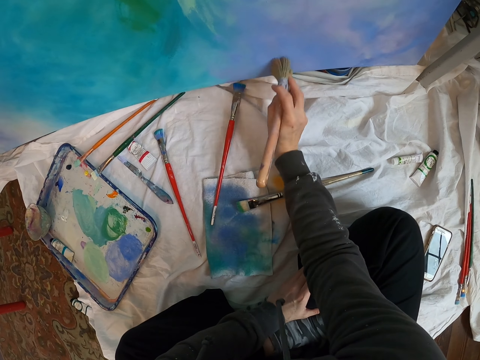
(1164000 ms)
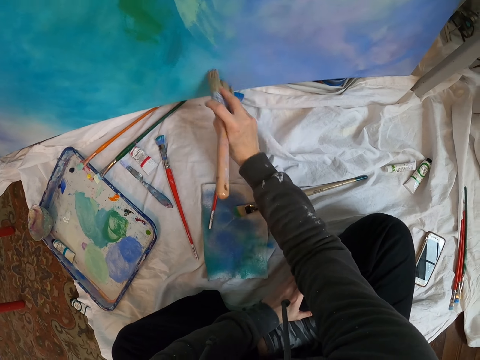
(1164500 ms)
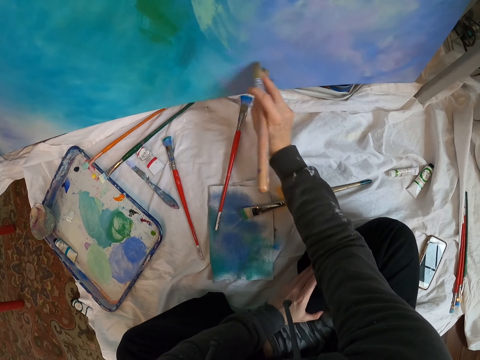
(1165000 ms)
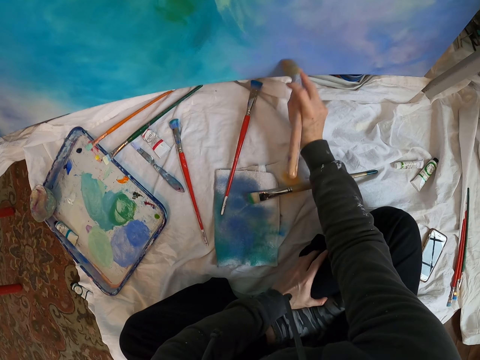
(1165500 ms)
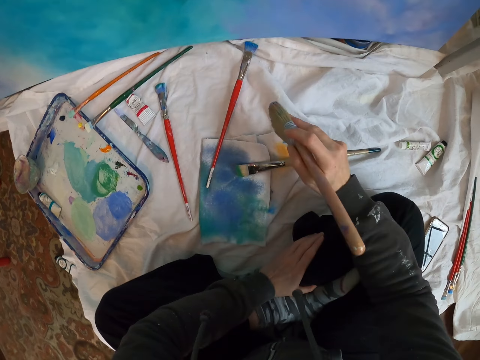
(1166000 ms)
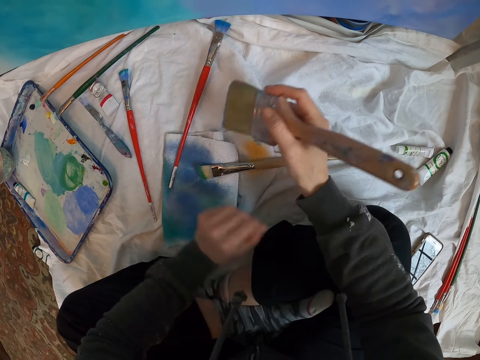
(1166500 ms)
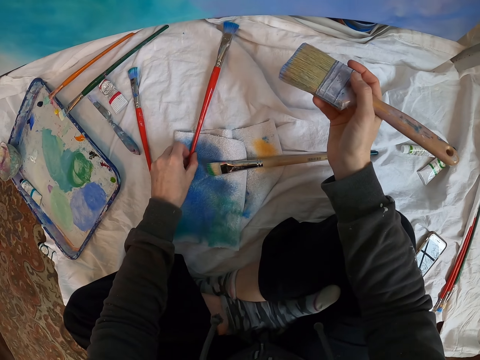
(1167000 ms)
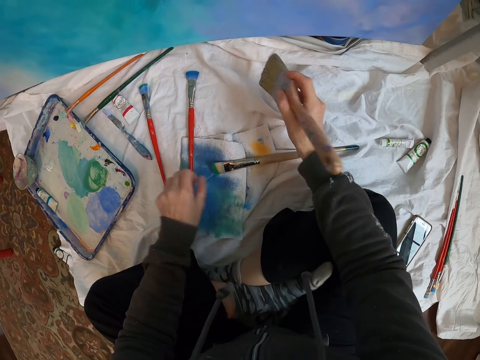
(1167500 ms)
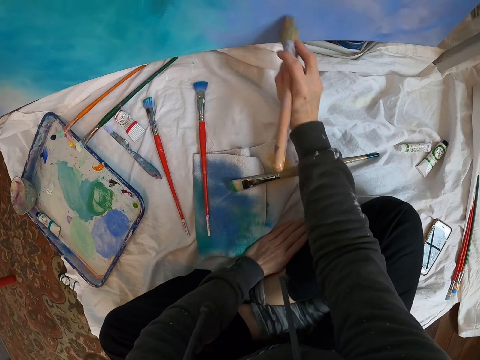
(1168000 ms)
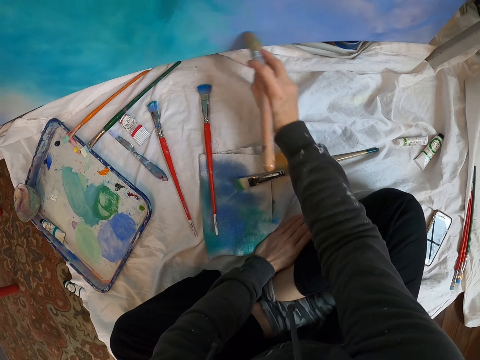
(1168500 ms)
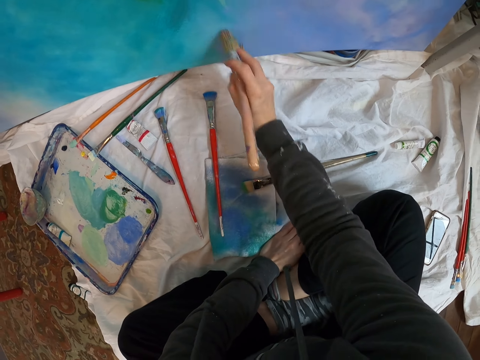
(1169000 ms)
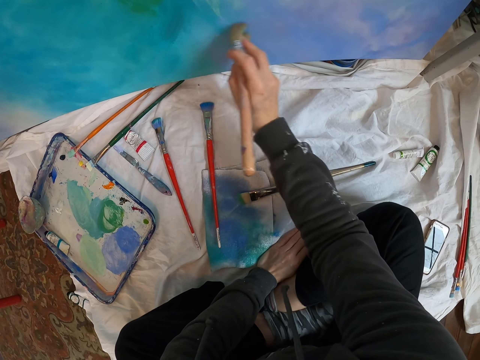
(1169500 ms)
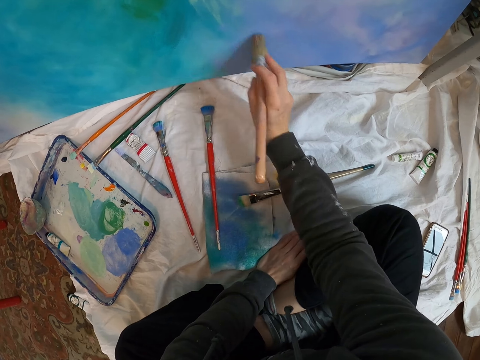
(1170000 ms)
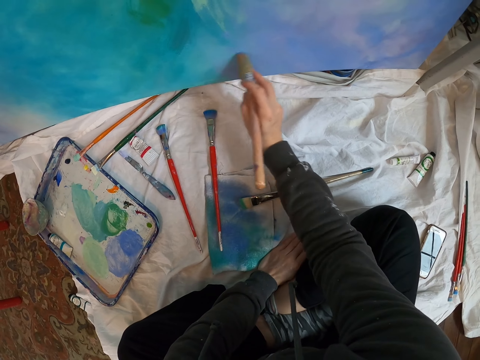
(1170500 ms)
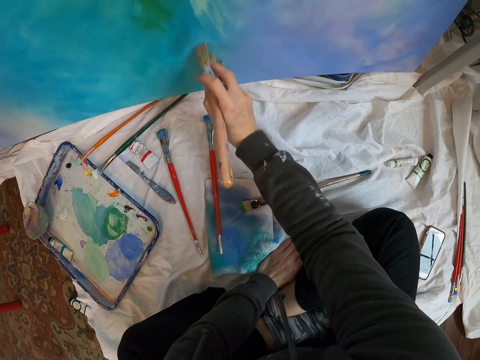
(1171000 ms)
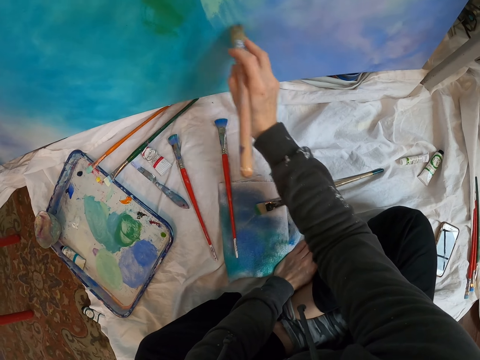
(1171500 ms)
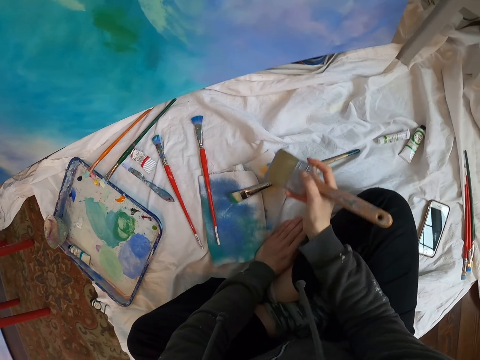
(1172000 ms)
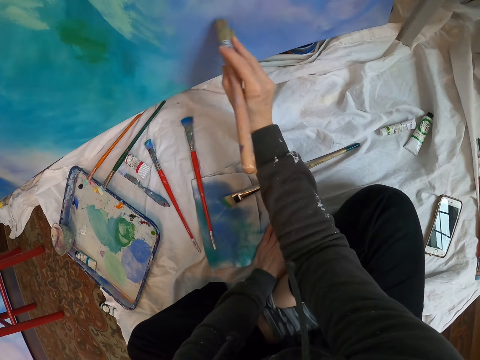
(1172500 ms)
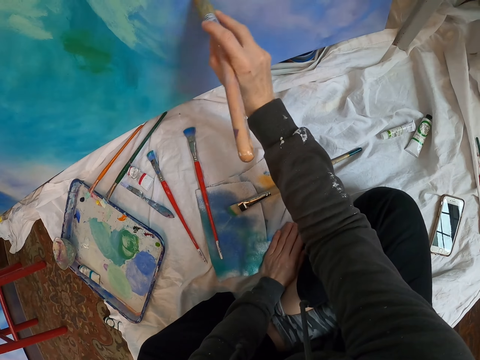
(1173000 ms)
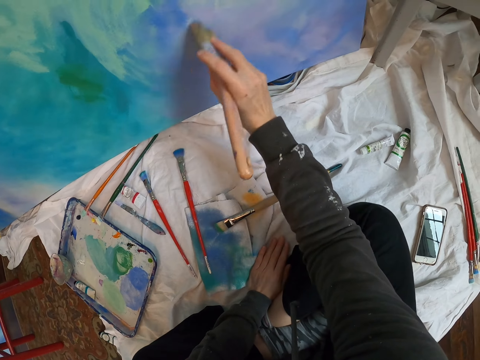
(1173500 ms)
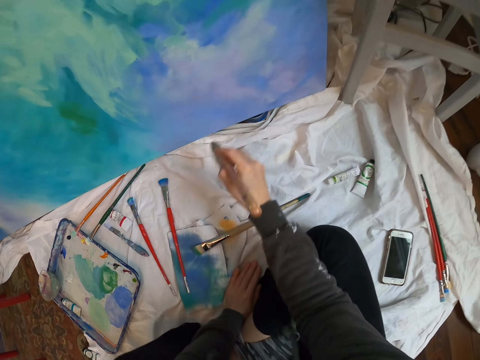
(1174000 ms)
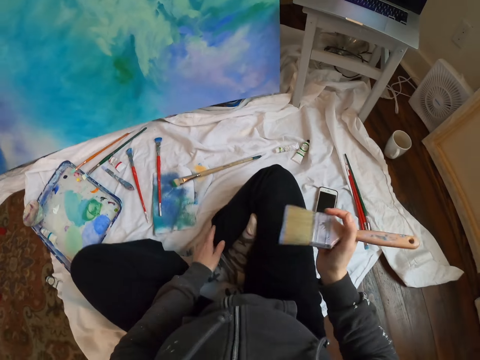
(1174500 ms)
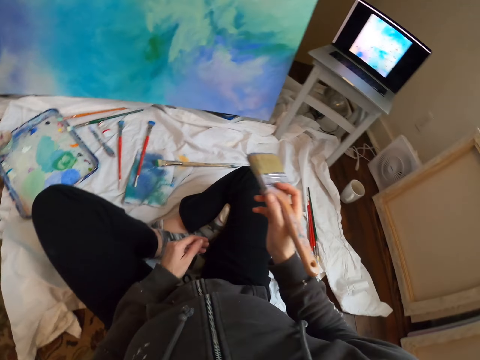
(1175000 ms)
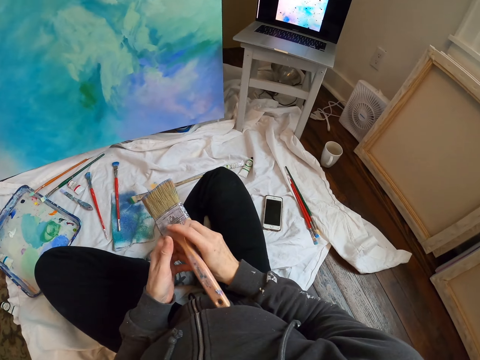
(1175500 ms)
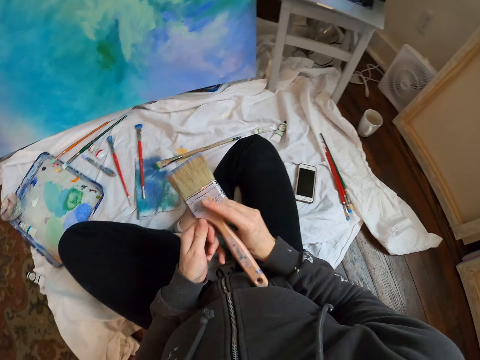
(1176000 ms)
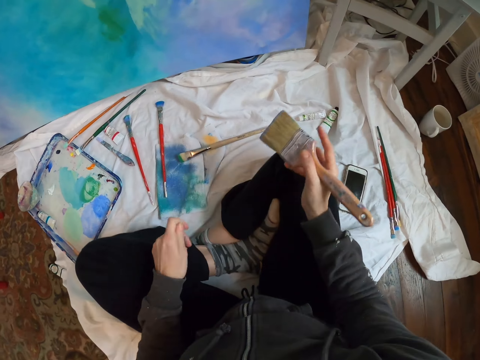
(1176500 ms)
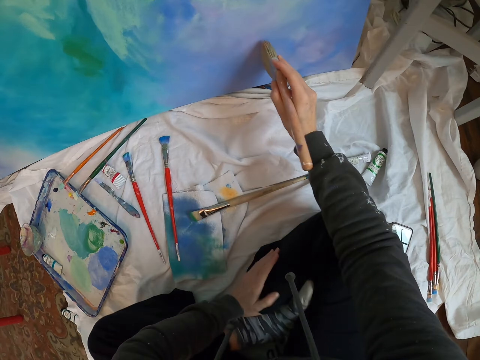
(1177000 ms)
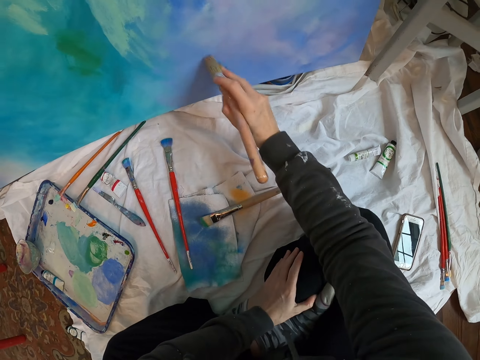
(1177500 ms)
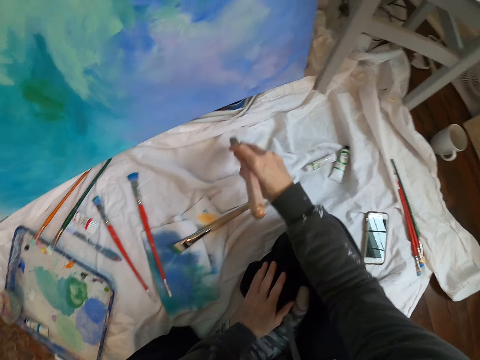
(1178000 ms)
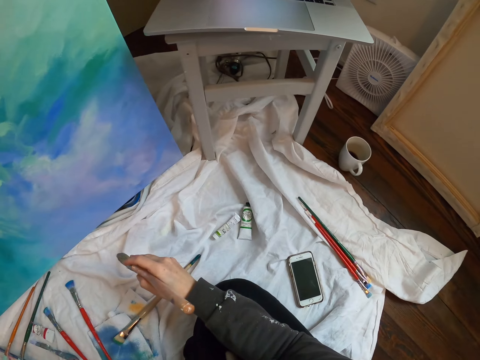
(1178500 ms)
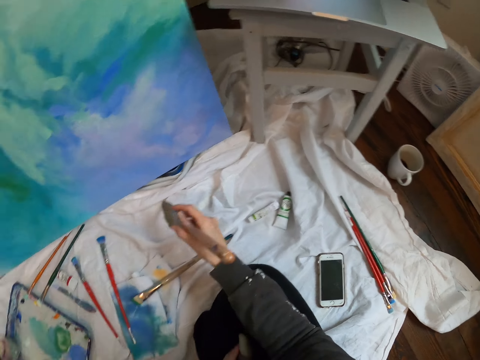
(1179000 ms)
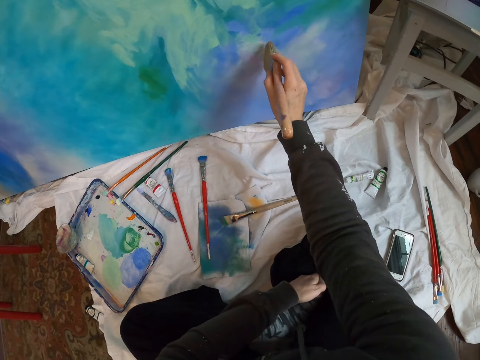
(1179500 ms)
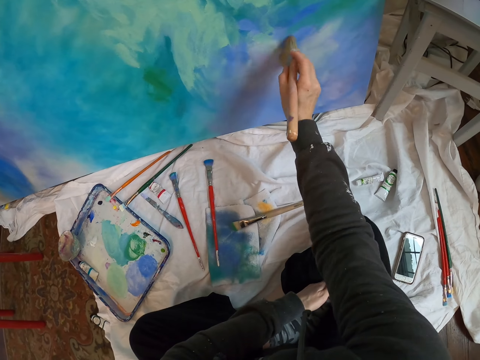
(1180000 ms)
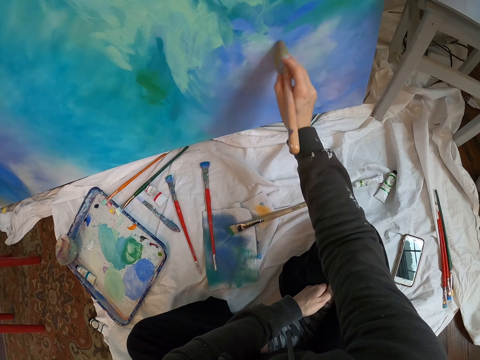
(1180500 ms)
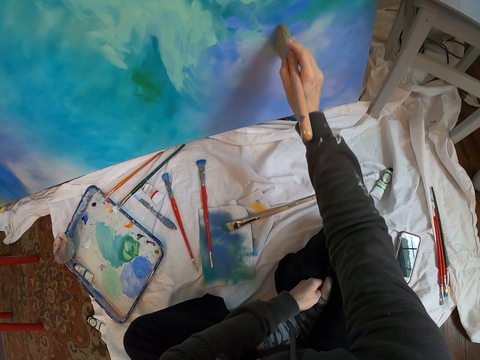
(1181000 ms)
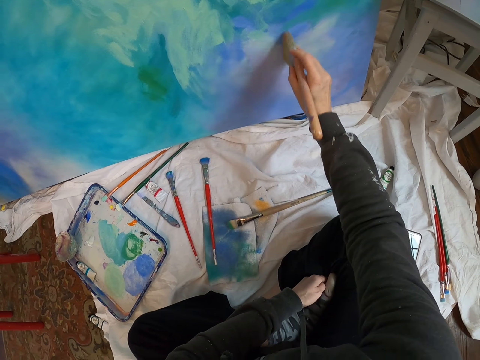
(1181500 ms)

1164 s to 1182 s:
The camera wearer moves a paint brush. They hold the paintbrush on the cloth. They polish the paint on the art. They look at the laptop. They hold the paint brush with both hands. They polish the paint on the art. They paint the wall art with the paint brush. They look at the laptop. They polish the paint on the art. They paint the wall art with the paint brush.

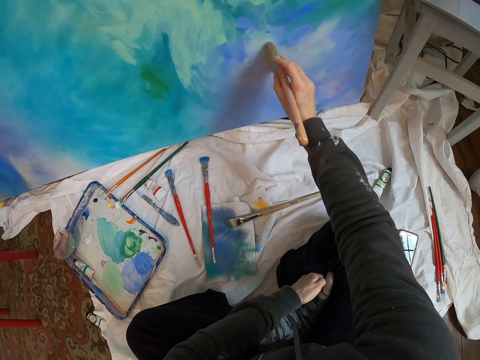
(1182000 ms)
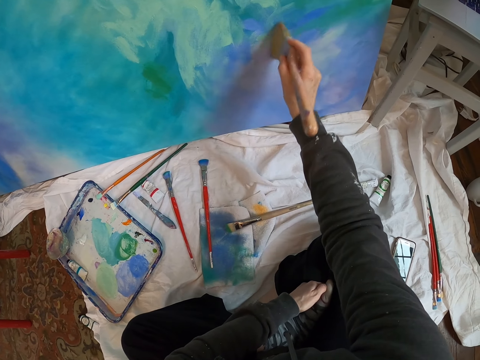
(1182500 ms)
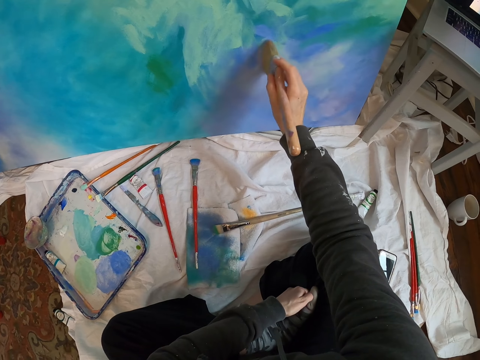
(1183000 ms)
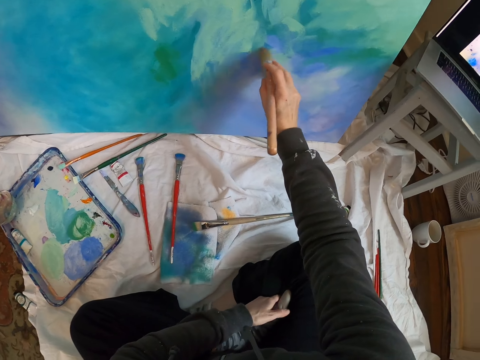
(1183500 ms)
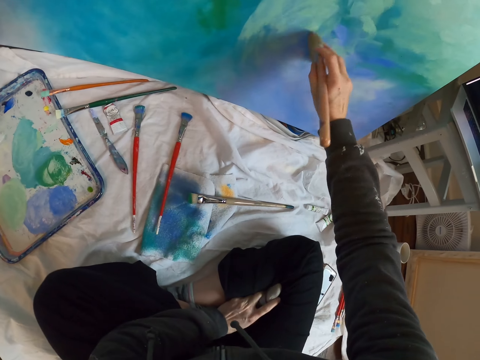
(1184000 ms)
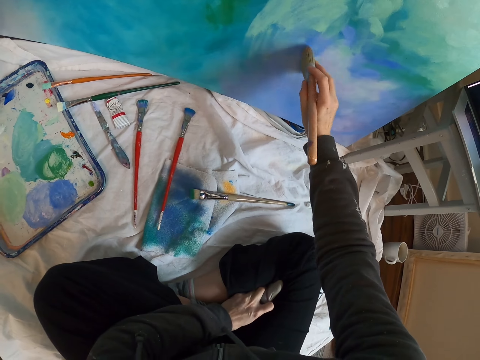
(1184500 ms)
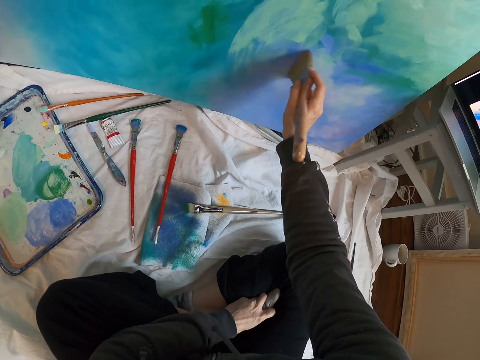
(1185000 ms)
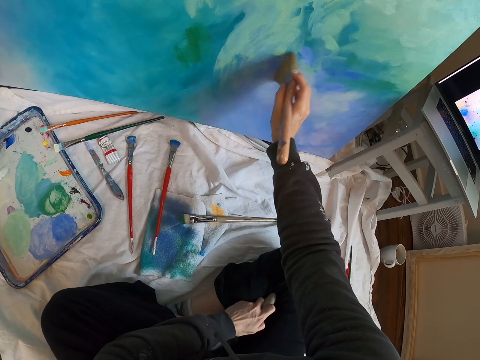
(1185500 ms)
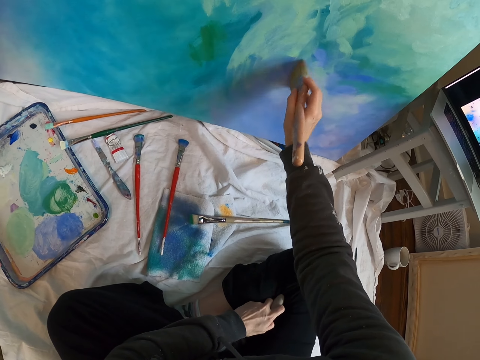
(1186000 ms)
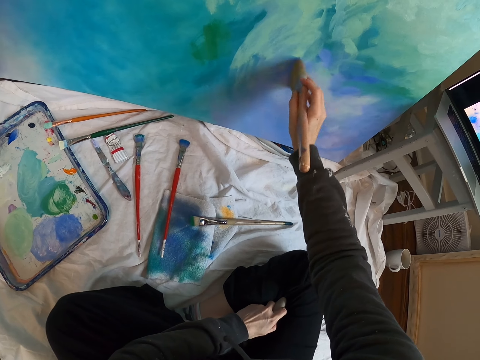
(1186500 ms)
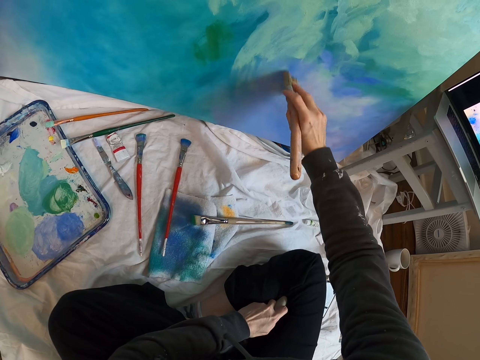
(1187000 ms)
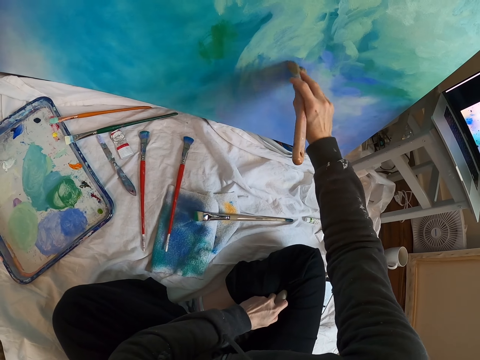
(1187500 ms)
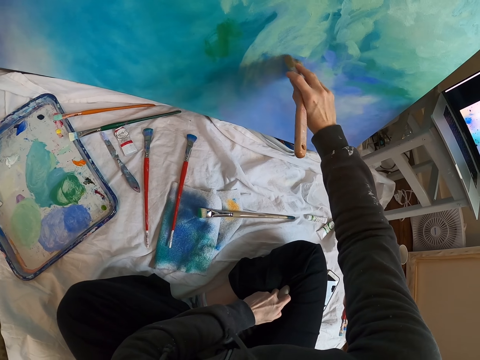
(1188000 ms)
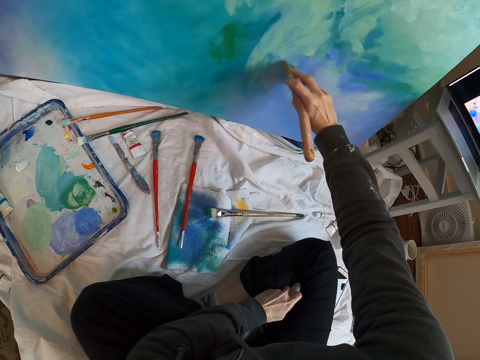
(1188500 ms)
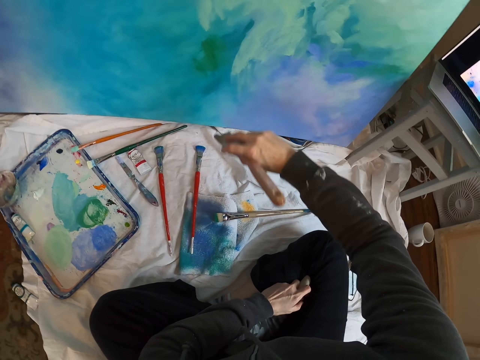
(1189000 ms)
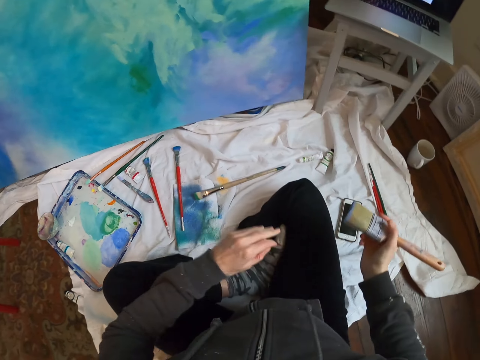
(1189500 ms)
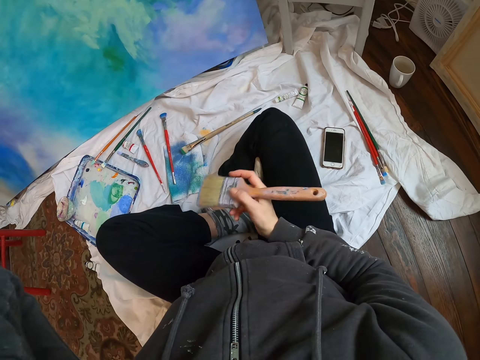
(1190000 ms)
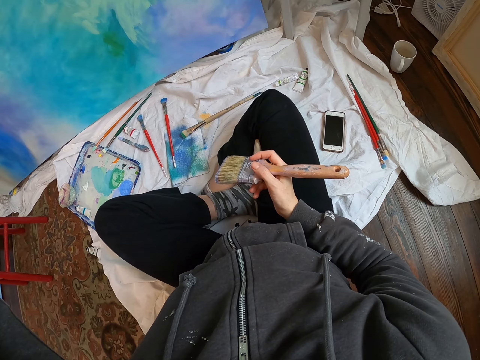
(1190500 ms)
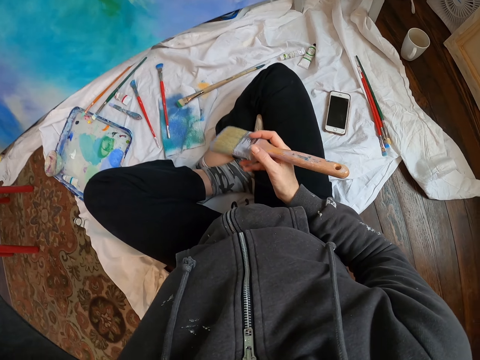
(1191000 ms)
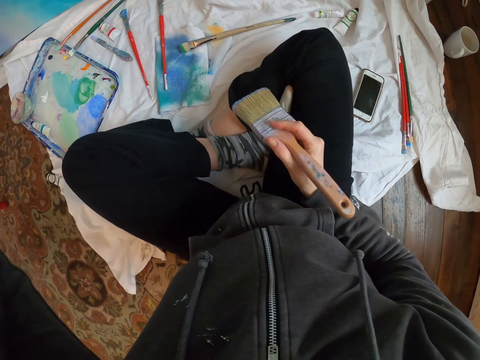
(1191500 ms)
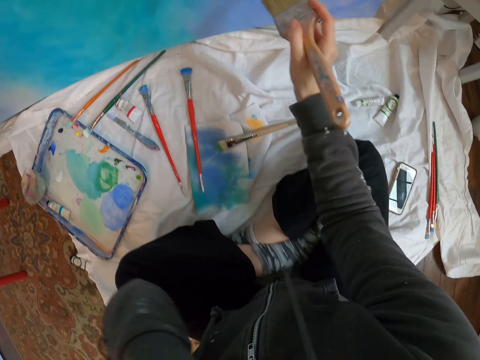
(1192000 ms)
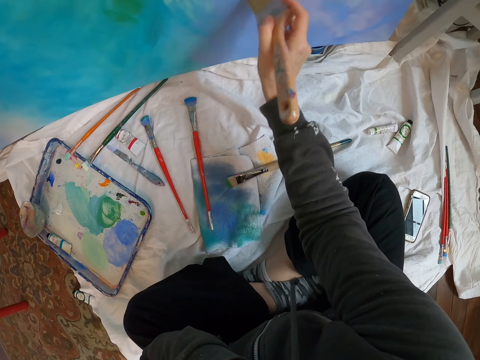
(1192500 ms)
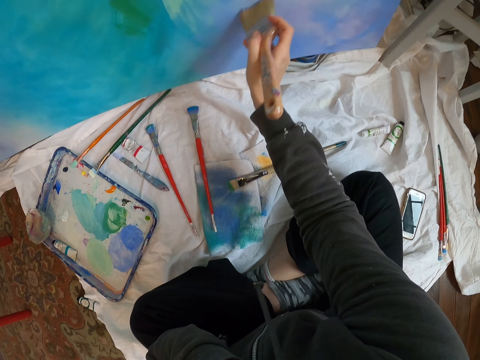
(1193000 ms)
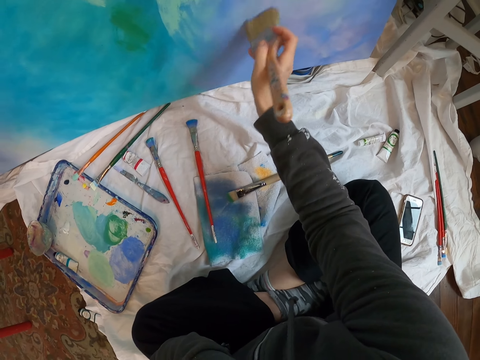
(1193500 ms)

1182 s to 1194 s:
The camera wearer paints the wall art with a paint brush. They look at the laptop. They adjust the camera. They polish the paint on the art. They paint the wall art with the paint brush.
